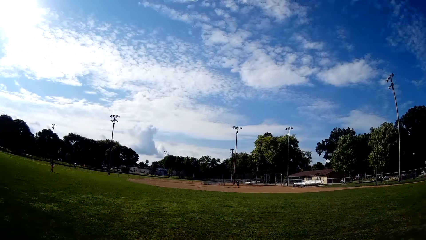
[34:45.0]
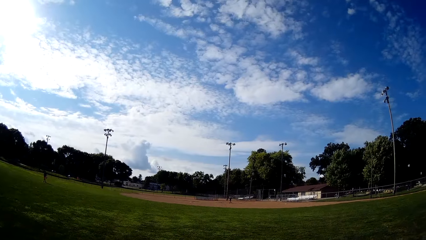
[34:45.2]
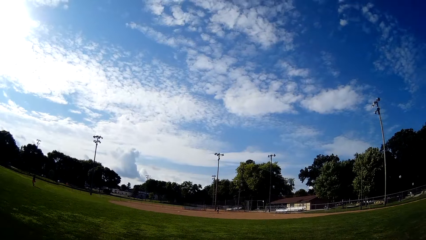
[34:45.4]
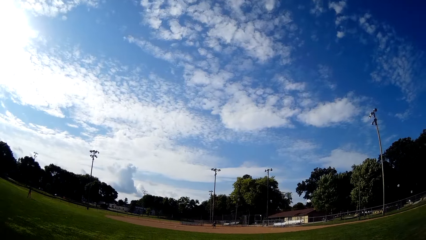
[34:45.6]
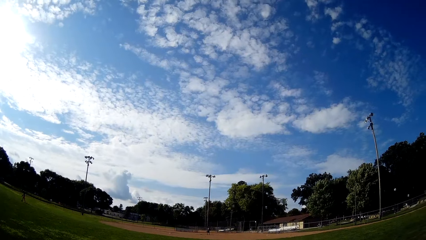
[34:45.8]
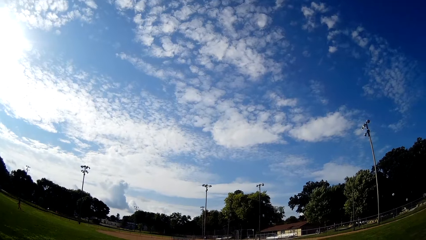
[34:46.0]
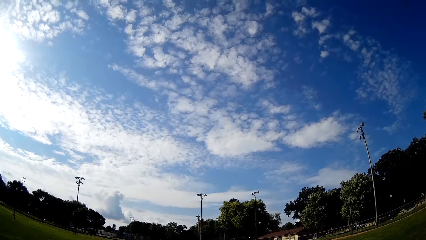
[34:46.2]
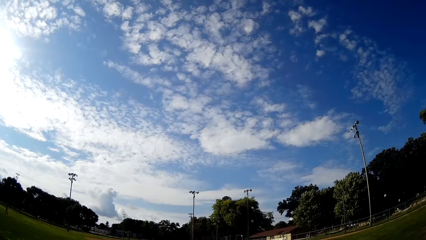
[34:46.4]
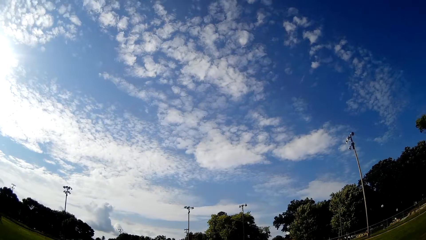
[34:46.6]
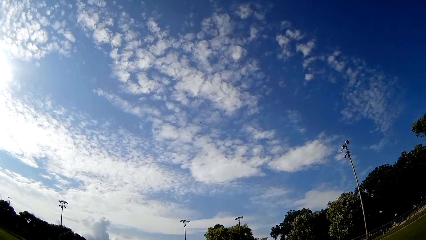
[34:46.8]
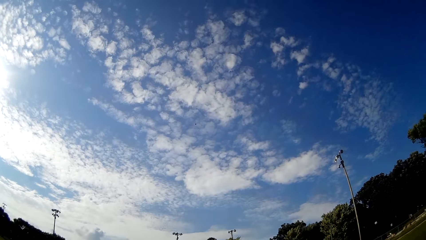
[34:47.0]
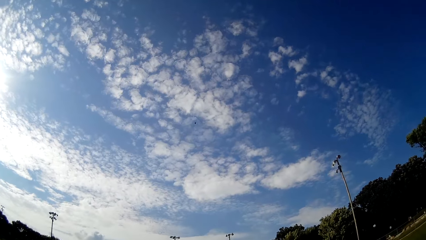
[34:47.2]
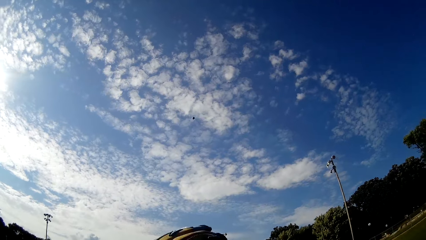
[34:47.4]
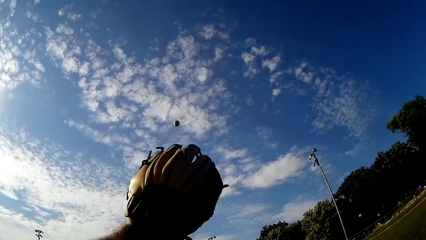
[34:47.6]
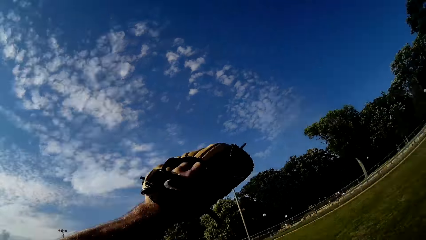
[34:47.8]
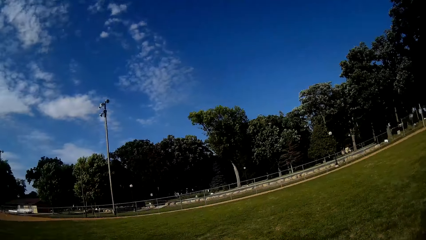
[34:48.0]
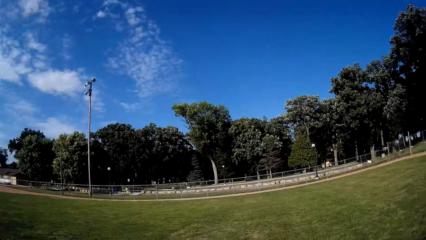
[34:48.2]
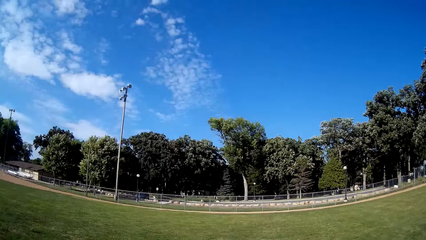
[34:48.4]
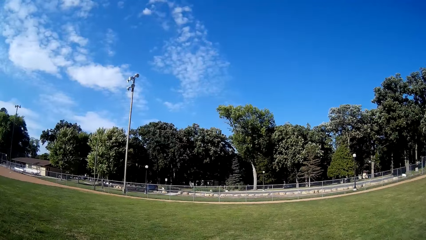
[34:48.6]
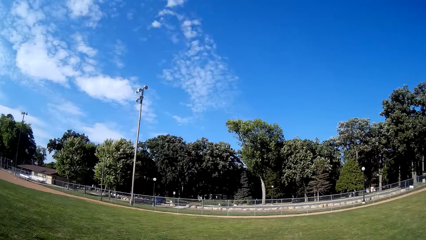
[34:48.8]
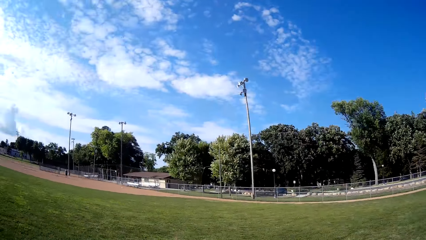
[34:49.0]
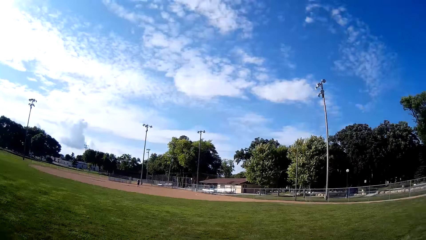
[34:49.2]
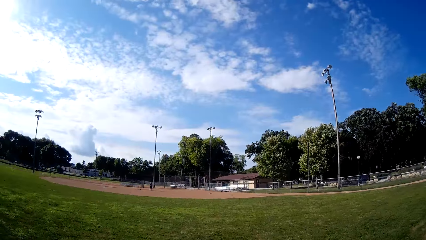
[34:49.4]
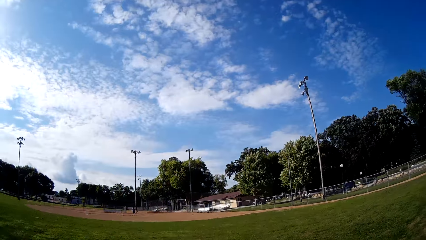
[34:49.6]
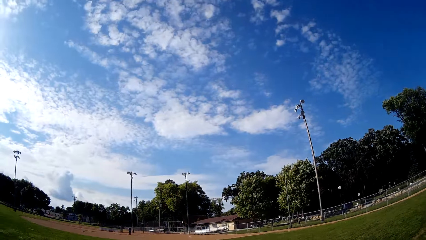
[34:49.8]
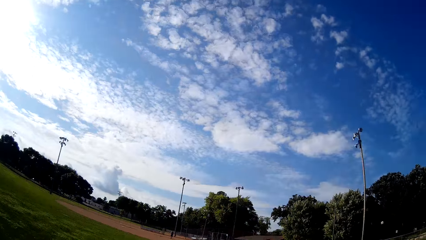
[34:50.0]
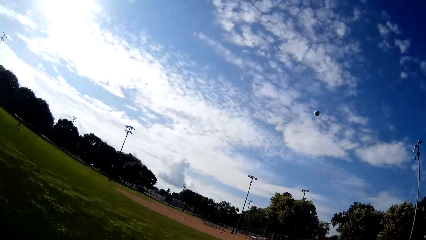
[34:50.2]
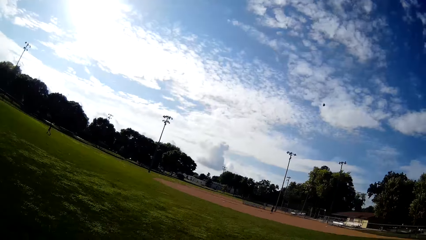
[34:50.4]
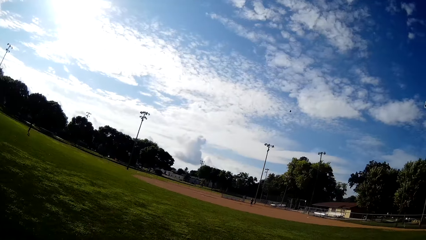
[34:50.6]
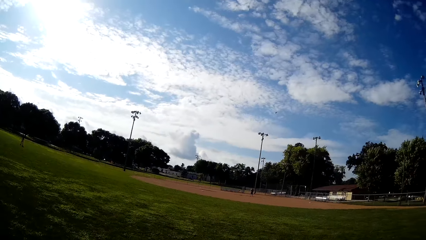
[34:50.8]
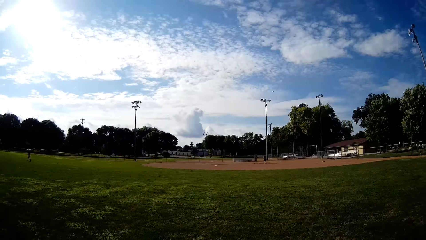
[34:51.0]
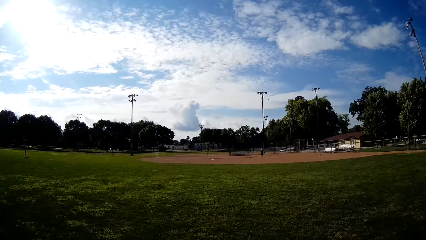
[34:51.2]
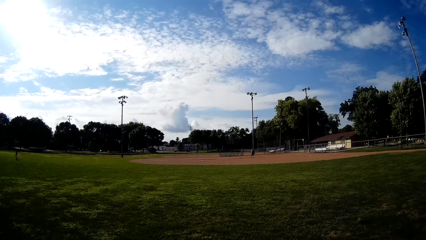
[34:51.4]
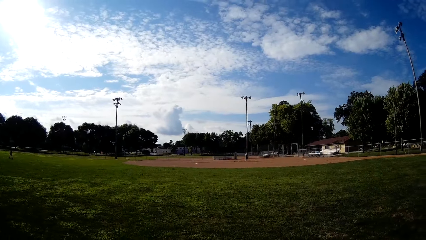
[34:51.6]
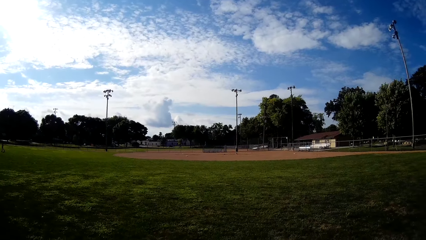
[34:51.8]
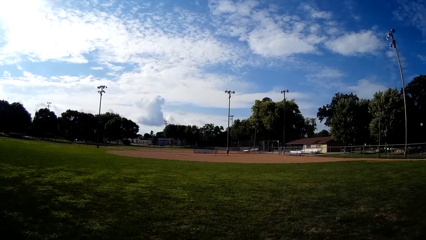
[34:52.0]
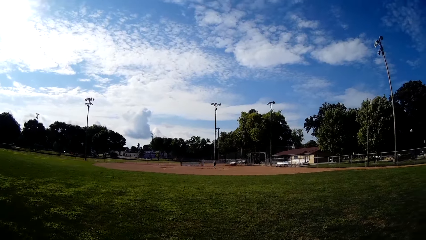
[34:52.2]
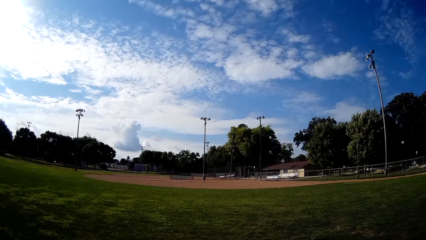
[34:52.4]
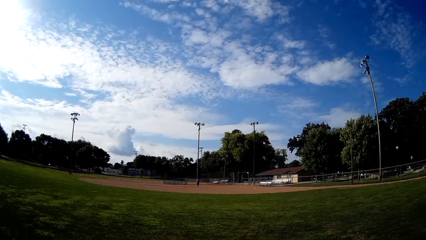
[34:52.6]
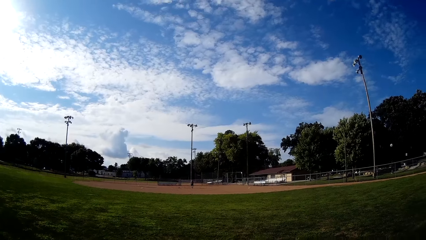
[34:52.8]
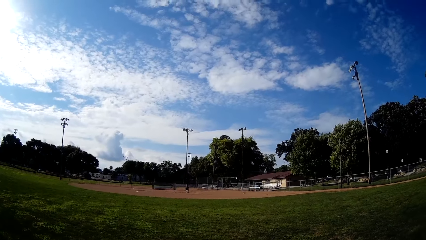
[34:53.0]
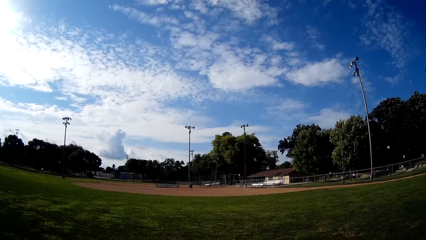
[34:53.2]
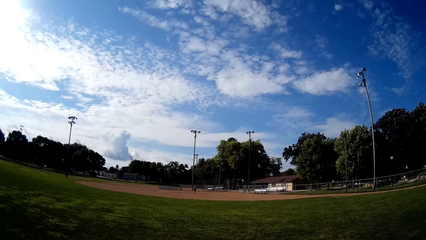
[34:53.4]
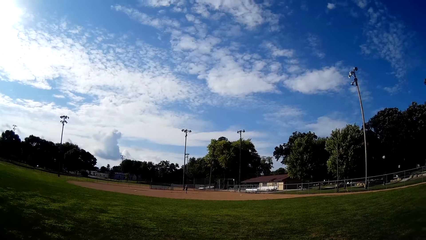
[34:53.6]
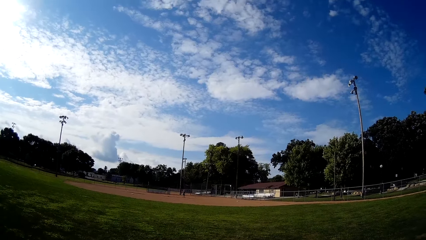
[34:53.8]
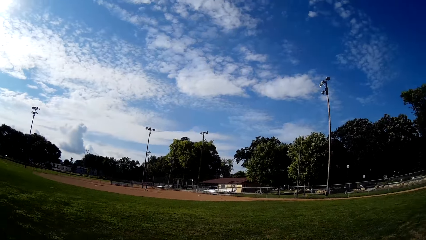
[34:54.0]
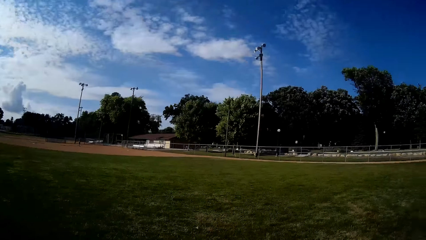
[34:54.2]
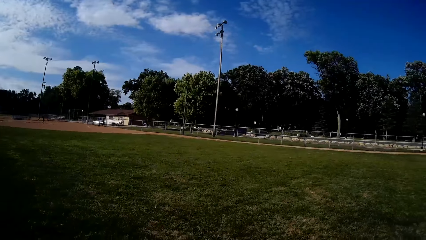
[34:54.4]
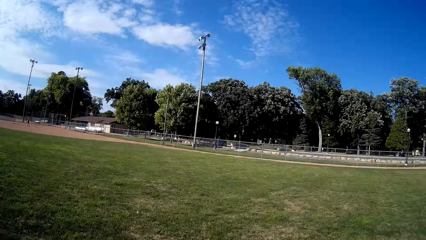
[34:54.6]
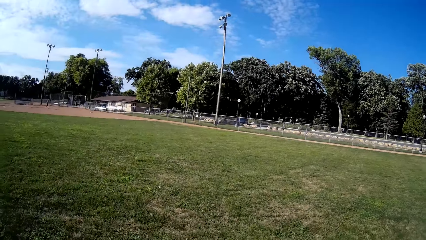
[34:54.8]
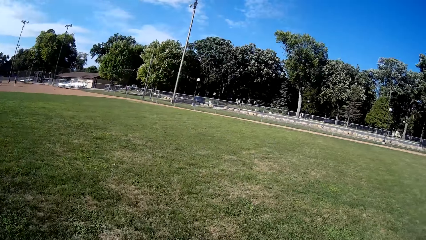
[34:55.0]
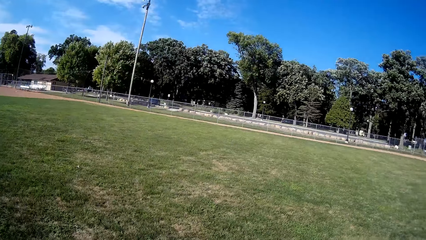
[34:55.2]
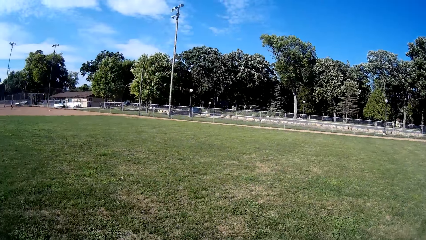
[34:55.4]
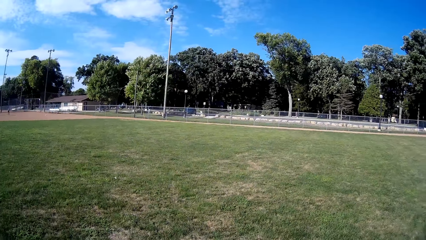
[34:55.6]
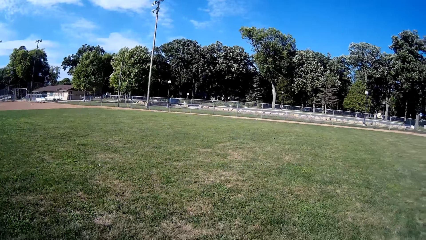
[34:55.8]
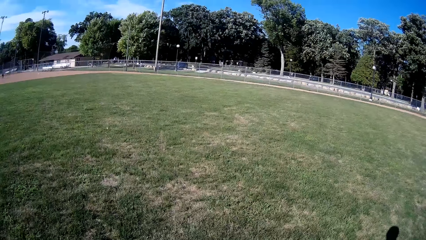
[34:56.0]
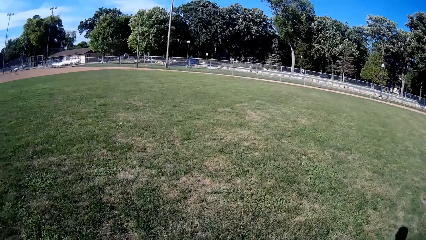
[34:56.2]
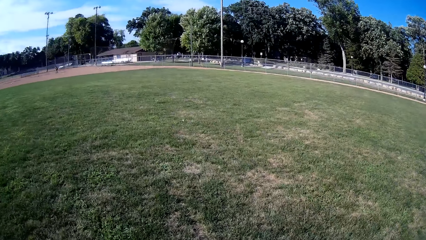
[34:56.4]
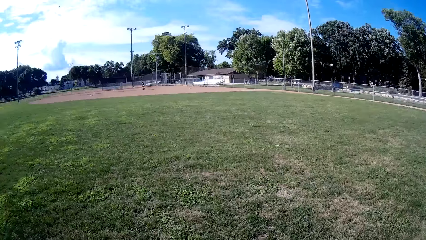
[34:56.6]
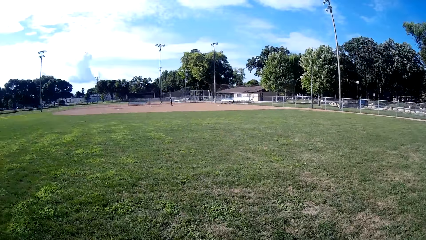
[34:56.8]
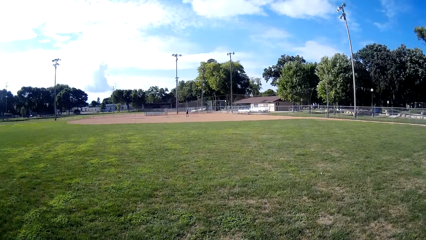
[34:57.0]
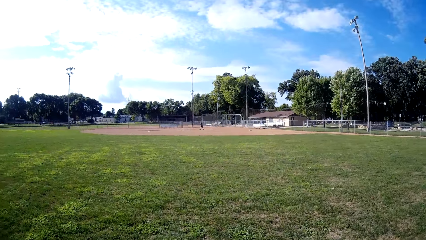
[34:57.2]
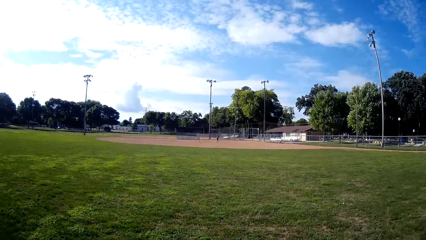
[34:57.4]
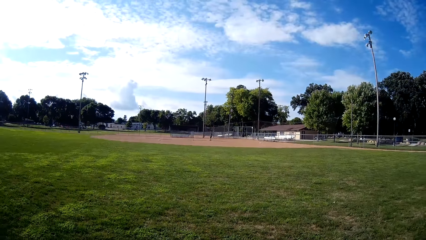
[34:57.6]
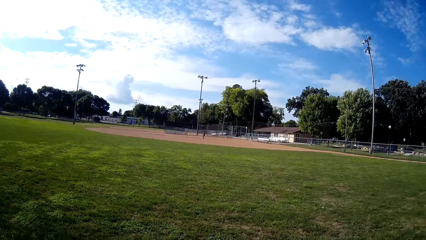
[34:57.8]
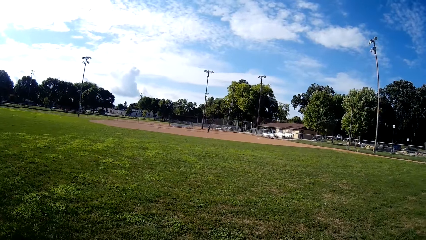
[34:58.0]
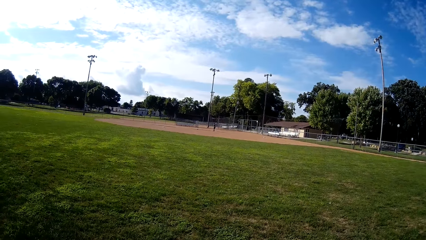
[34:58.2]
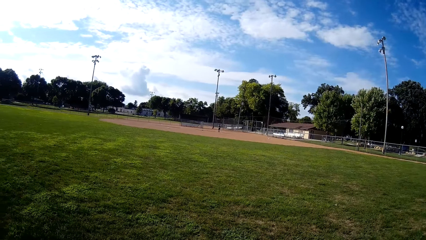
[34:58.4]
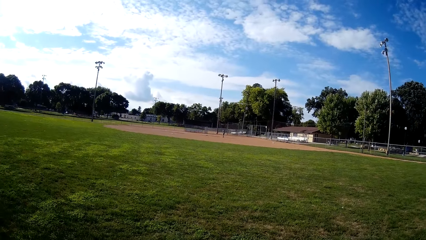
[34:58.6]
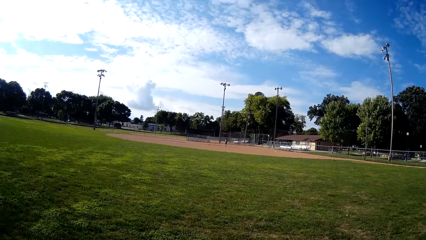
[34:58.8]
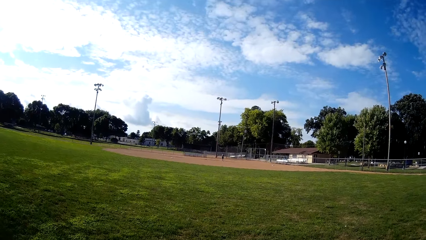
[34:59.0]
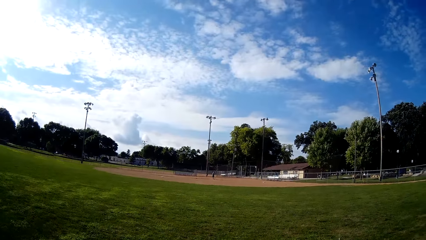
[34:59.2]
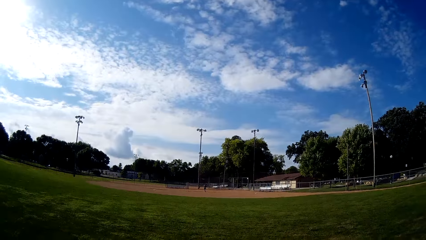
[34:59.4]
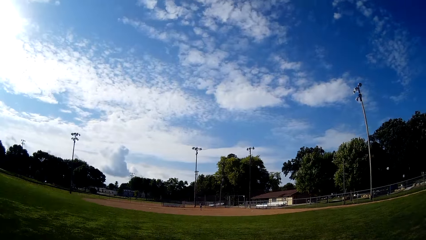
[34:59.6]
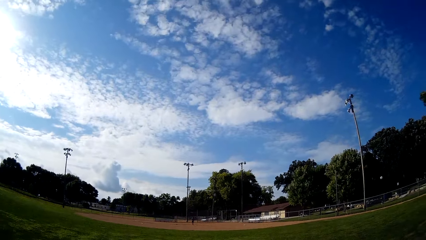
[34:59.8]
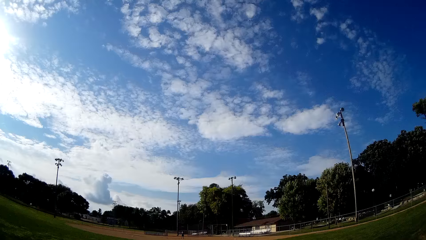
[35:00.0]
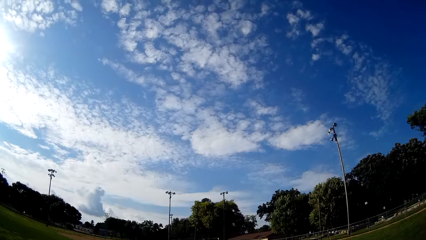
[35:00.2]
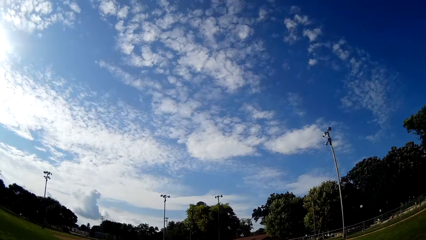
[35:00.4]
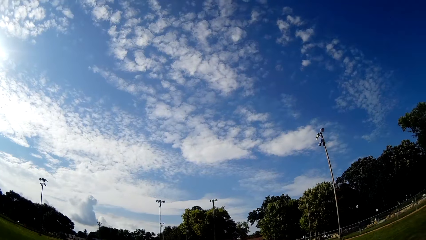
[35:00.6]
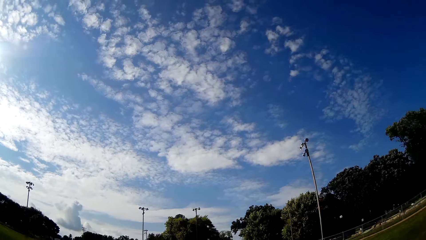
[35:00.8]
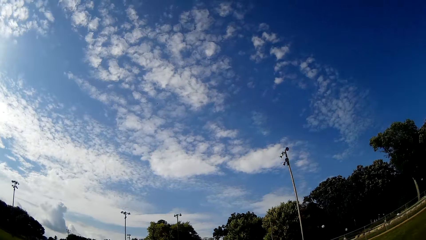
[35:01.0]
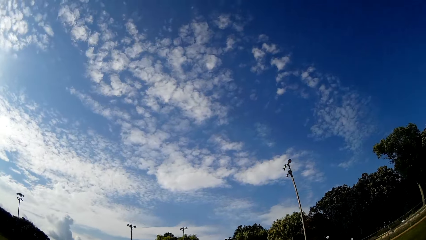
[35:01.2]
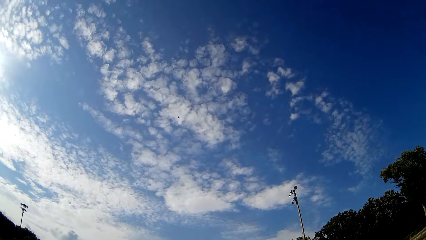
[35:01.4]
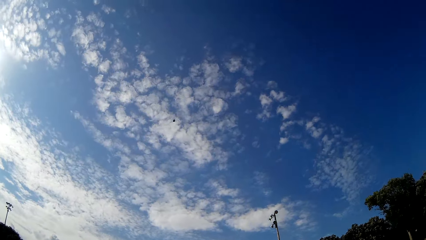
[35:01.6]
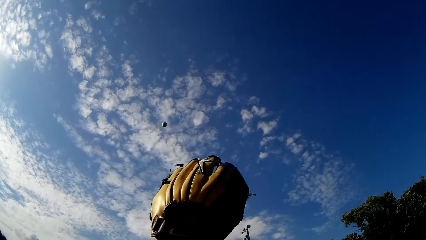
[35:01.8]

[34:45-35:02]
The camera wearer catches the ball with the baseball glove. They throw the baseball to a man. They look around.
